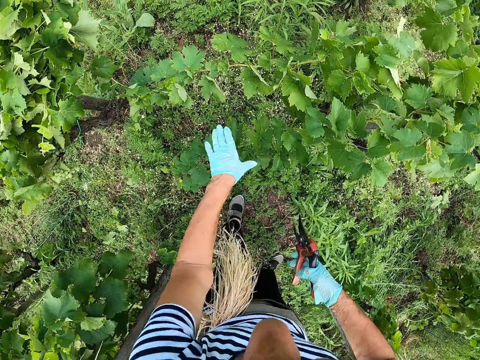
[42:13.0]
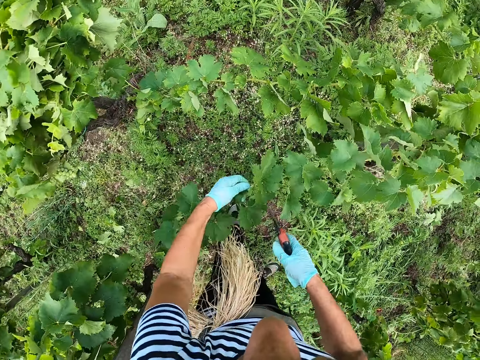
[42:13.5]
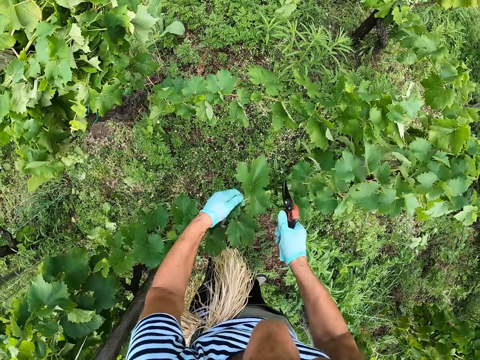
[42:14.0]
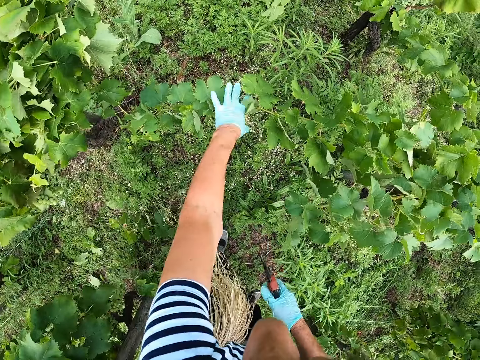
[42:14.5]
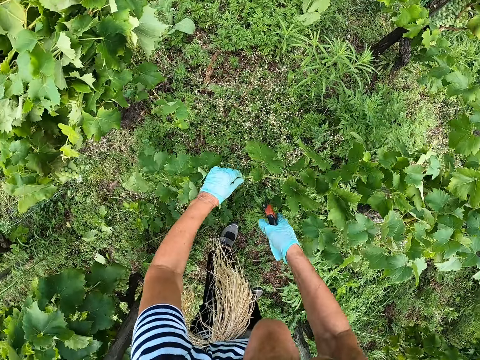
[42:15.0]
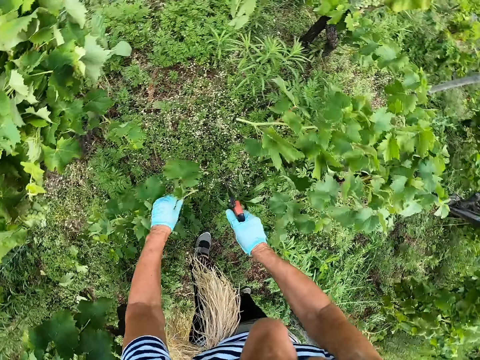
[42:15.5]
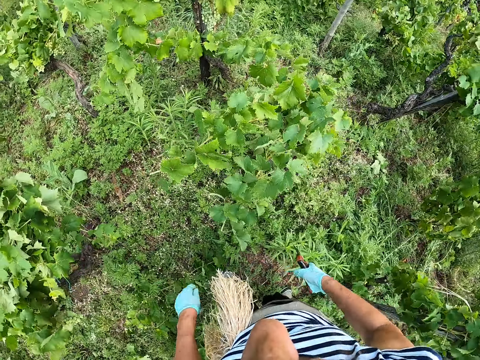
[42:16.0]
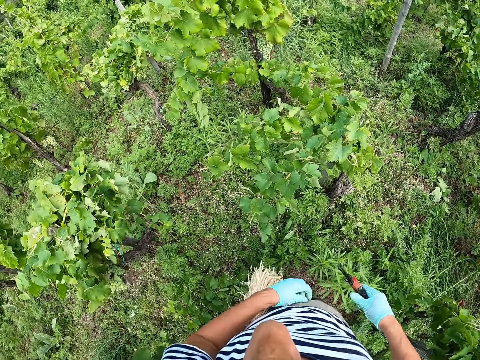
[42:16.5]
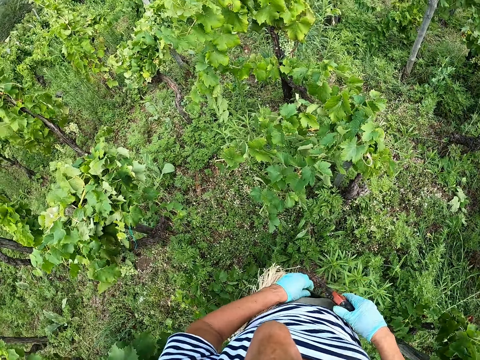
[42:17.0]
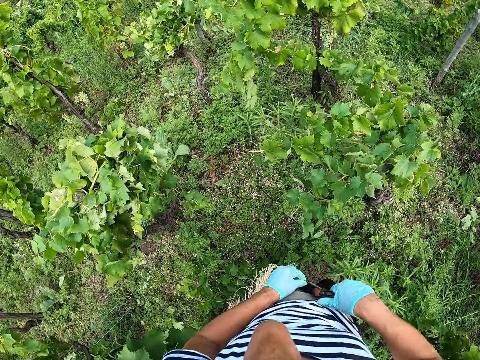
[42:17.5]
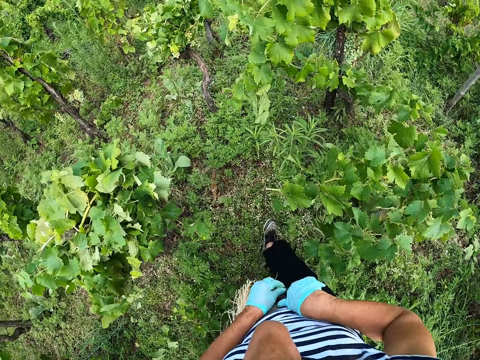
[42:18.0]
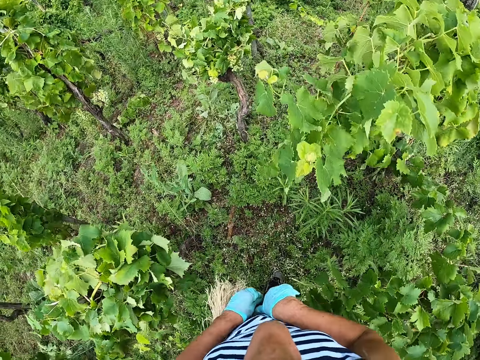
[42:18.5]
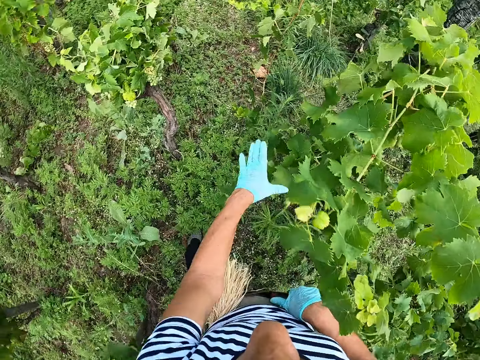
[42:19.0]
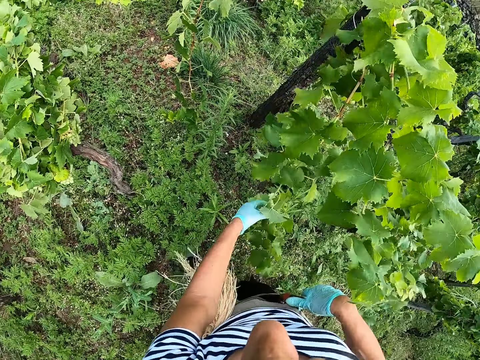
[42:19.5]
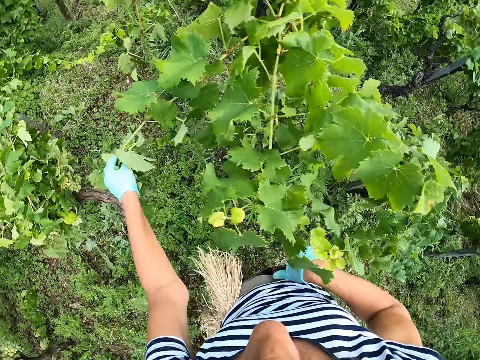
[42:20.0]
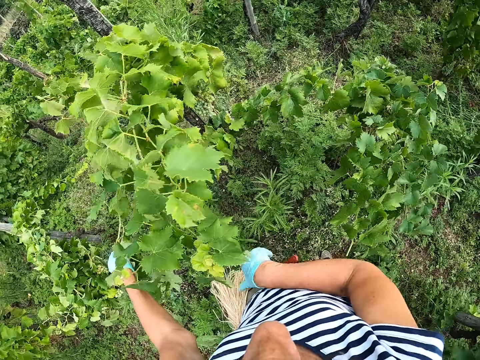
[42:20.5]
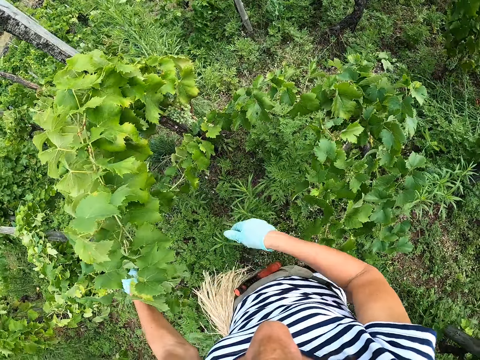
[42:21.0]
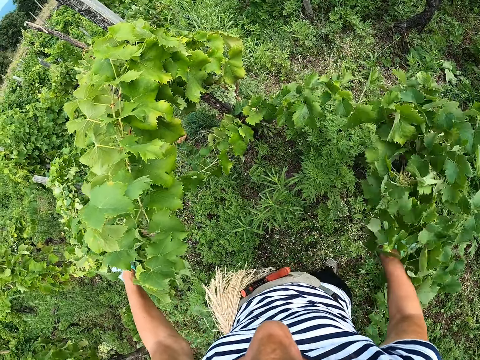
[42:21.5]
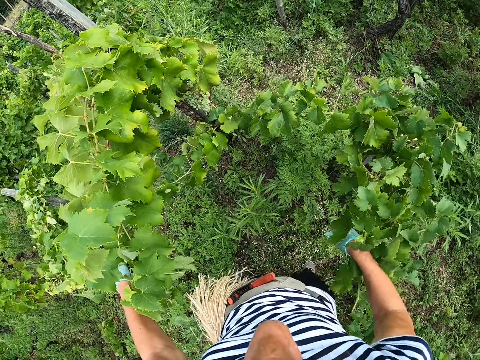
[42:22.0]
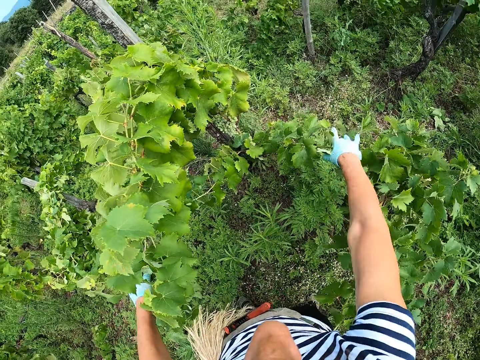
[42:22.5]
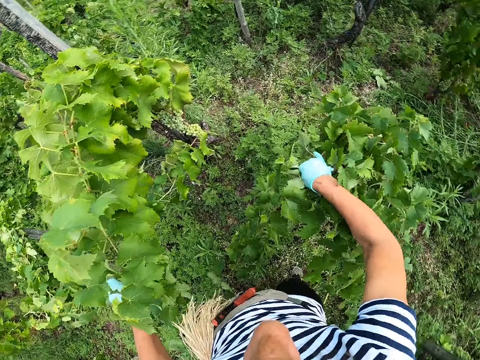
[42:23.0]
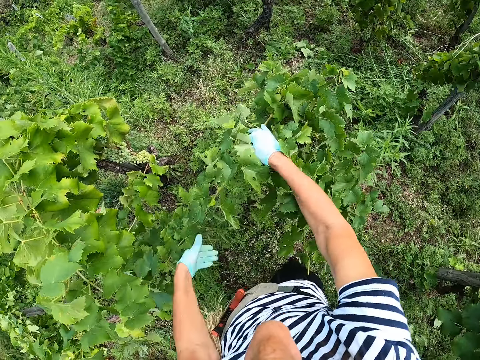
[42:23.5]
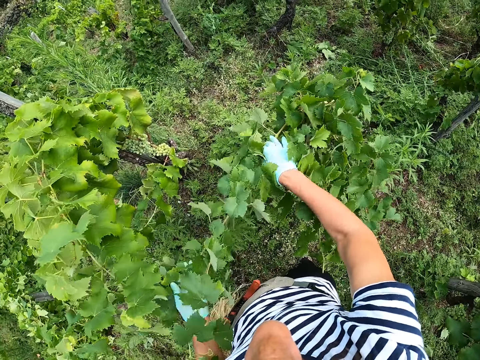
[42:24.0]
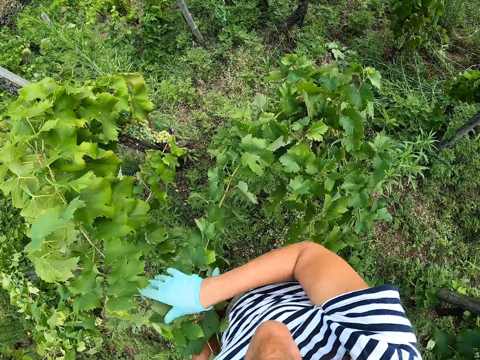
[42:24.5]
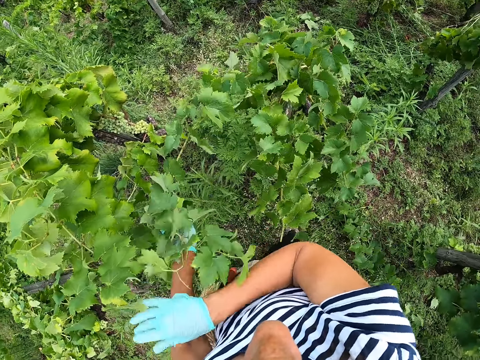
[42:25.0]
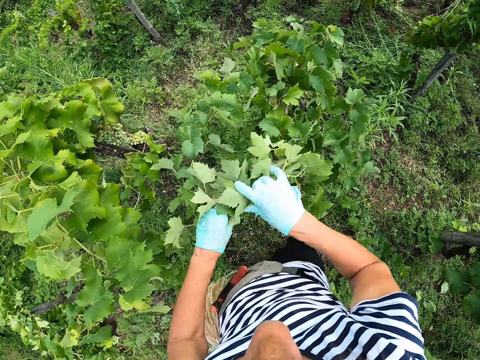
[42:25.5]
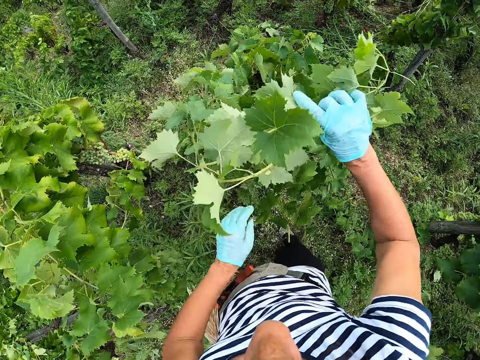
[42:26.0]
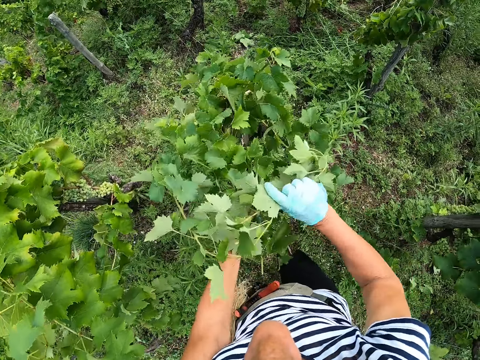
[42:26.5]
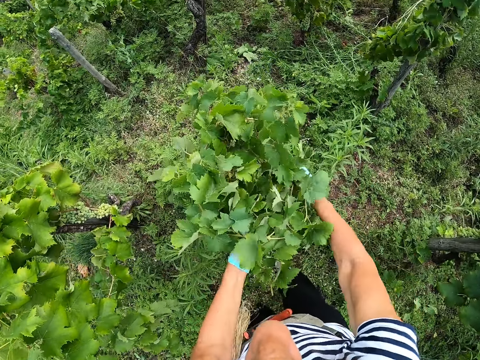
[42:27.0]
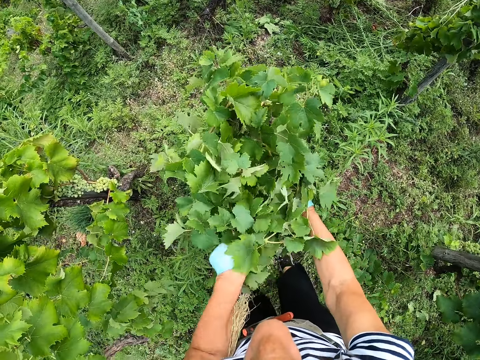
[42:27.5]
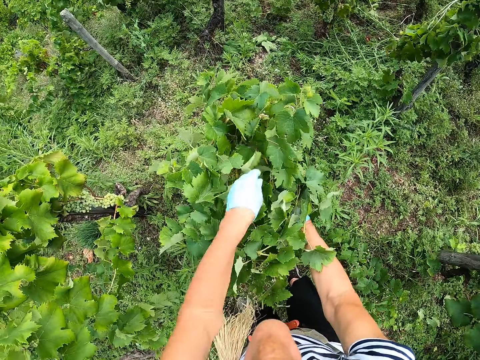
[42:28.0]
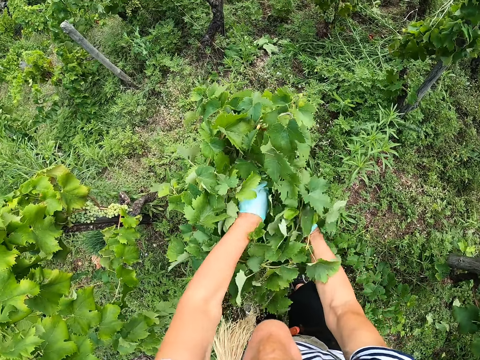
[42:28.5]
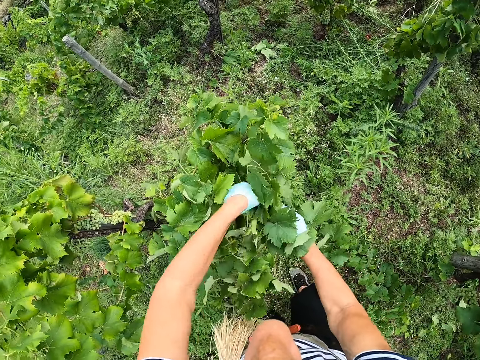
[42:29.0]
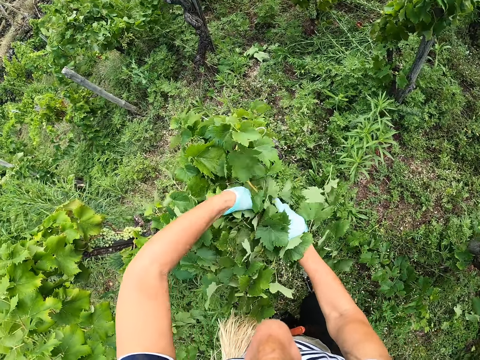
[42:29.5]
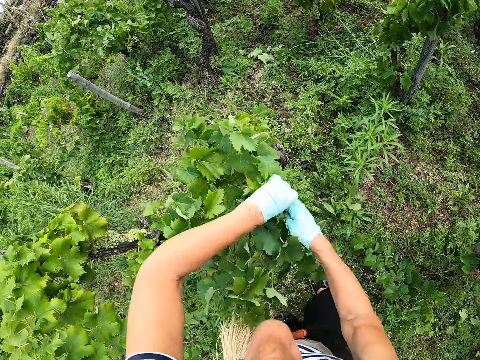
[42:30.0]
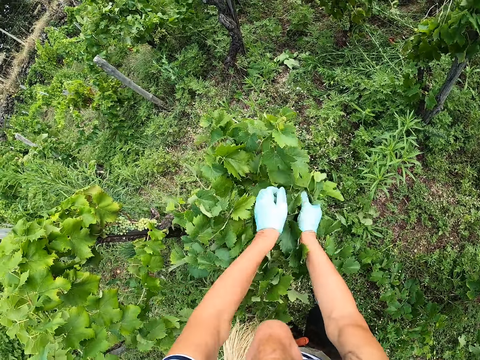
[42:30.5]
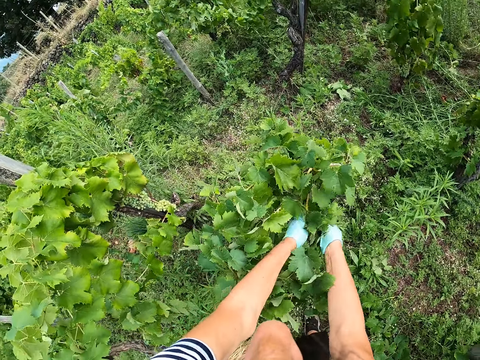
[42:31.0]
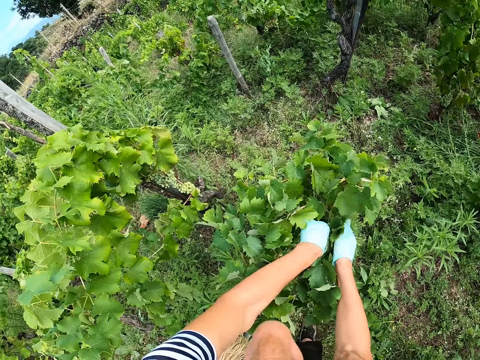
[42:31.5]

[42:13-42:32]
The camera wearer picks up a trimmer. They hold scissors. They cut a branch with the trimmer. They cut the branch with the trimmer again. They put the trimmer in a pouch. They hold the branch. They hold the branch again. They fold leaves. They tie the branch.

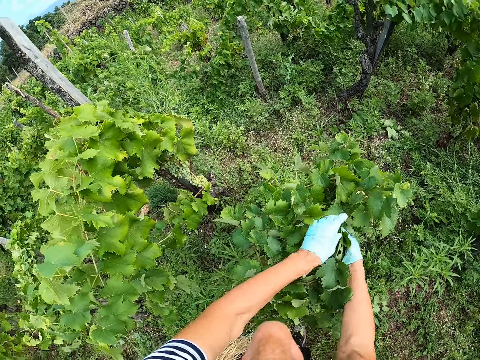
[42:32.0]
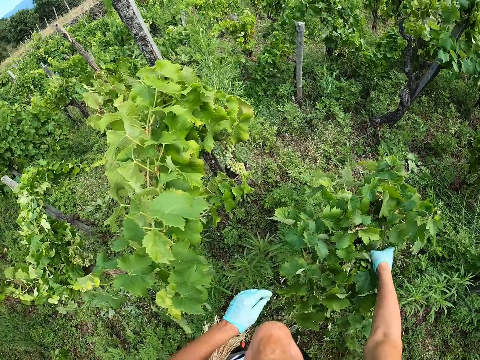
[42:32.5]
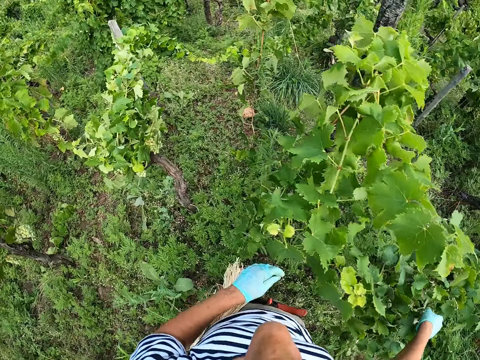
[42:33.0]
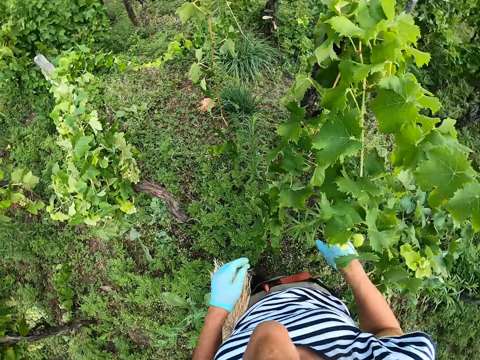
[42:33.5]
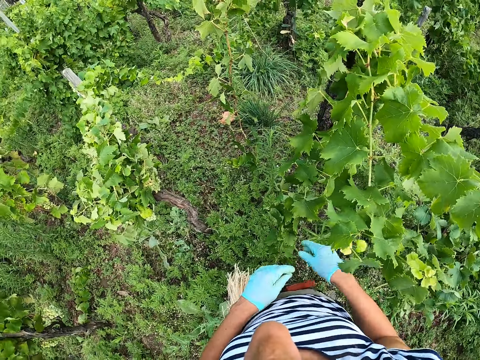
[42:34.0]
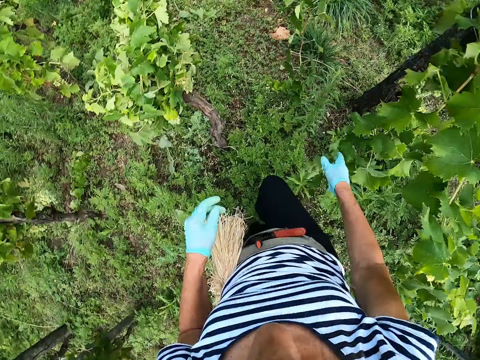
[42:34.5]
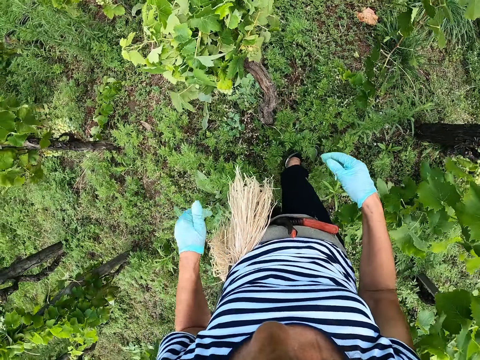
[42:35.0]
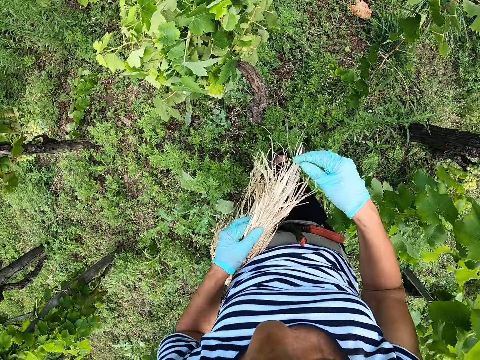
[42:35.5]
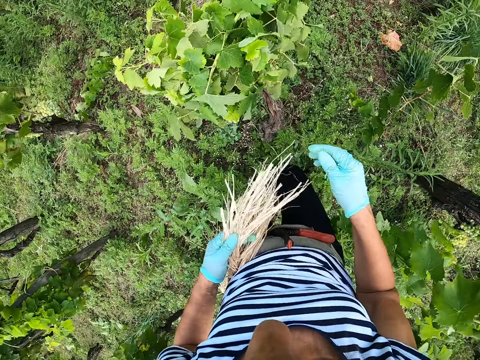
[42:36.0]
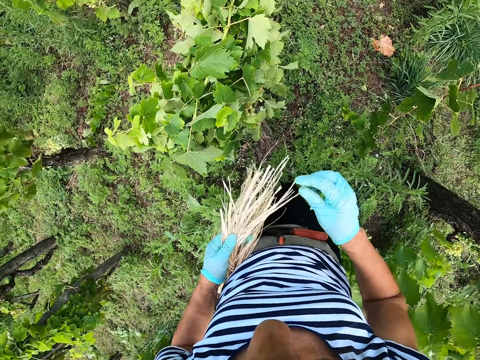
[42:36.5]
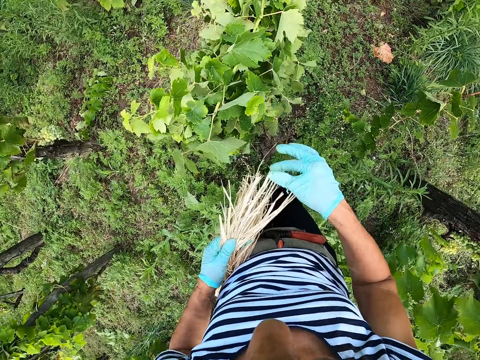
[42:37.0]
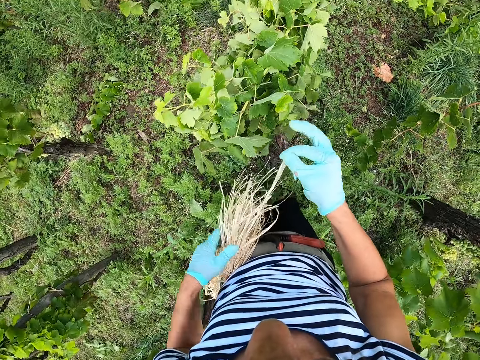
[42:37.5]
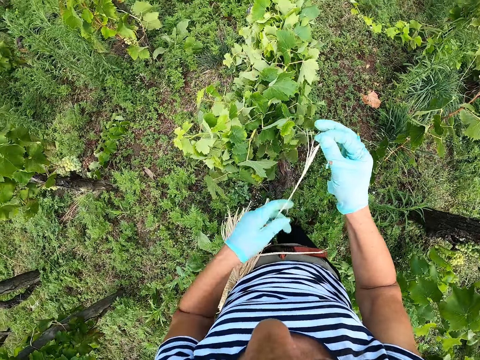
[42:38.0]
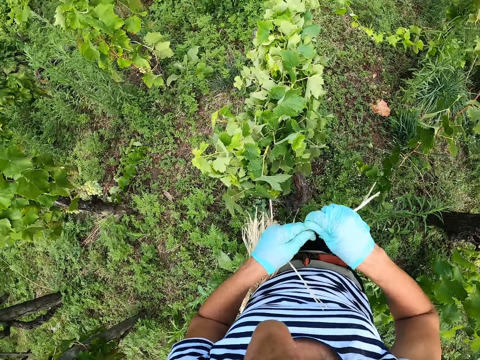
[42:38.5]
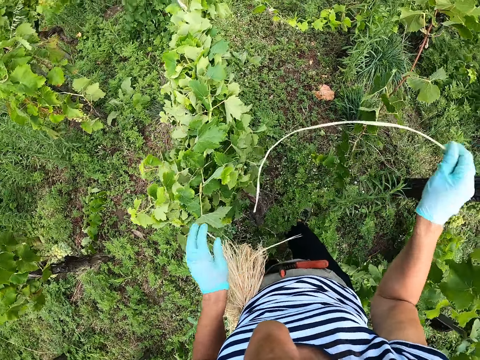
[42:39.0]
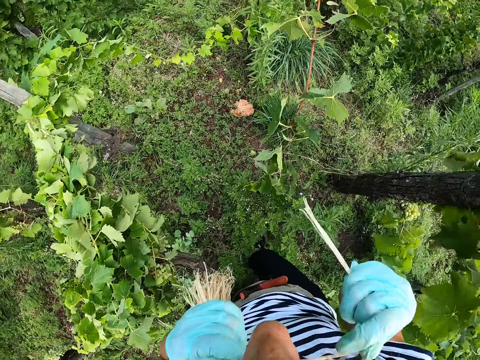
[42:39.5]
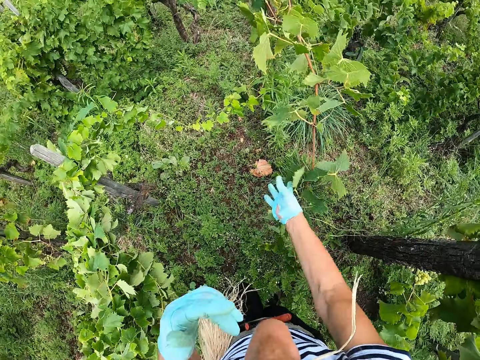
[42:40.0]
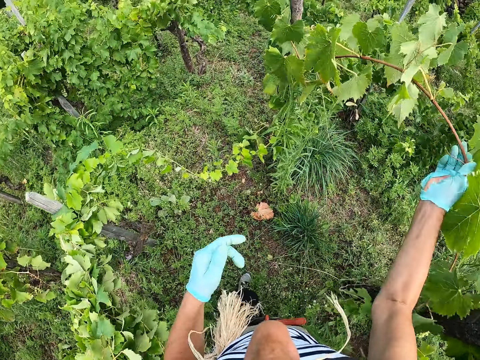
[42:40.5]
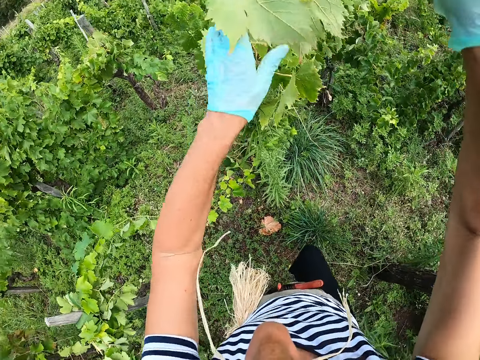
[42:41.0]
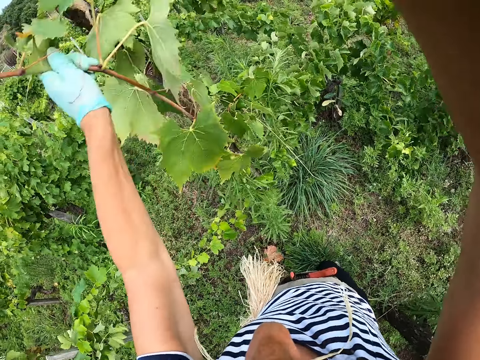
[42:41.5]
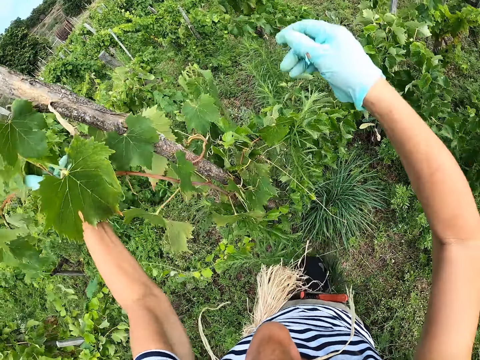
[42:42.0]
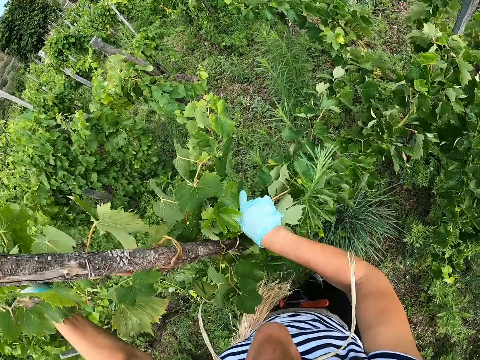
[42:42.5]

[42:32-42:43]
The camera wearer picks up a string. They pull a rope. They hold the string with their mouth. They hold a leaf. They lift a branch.
